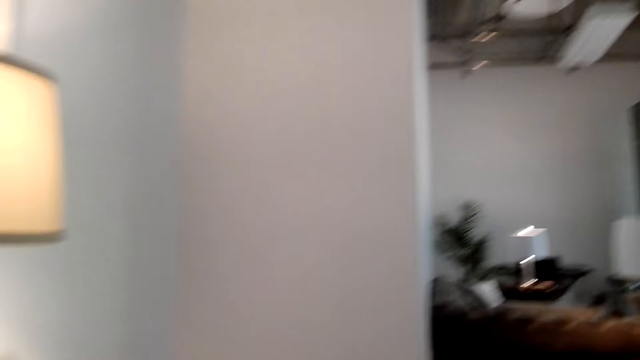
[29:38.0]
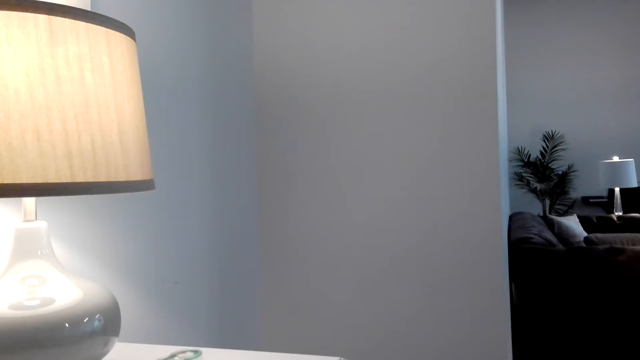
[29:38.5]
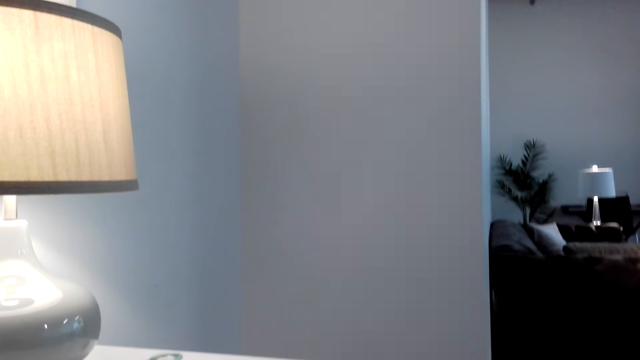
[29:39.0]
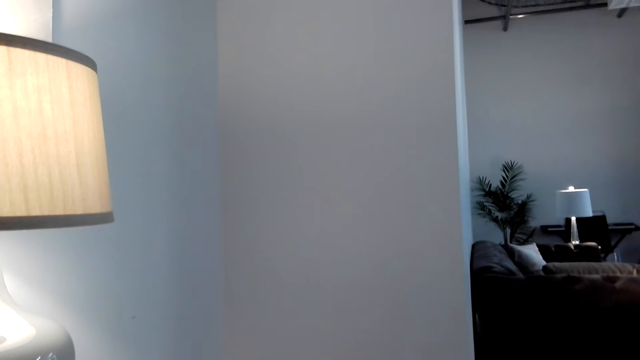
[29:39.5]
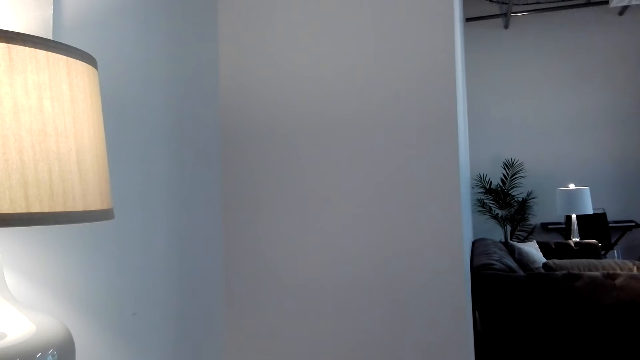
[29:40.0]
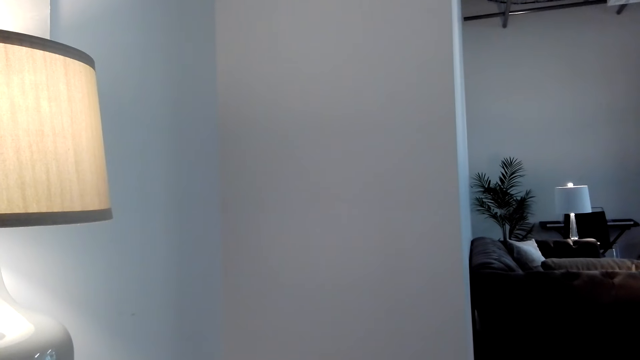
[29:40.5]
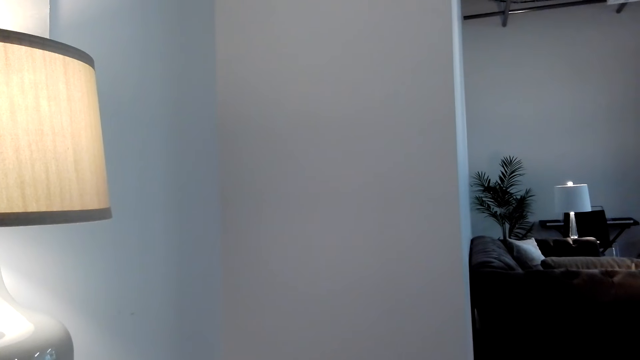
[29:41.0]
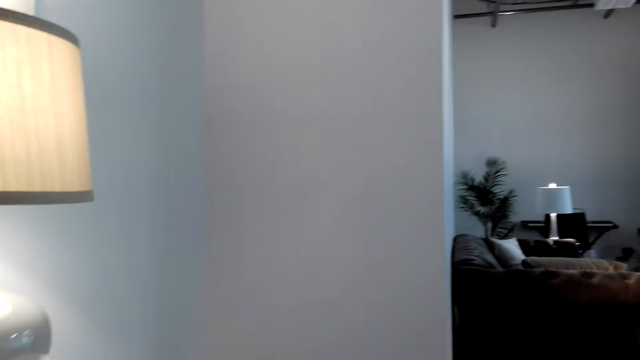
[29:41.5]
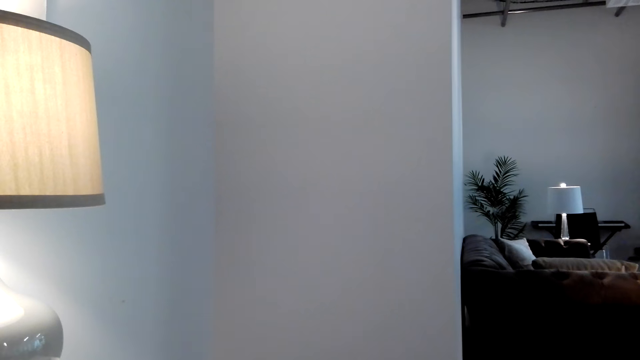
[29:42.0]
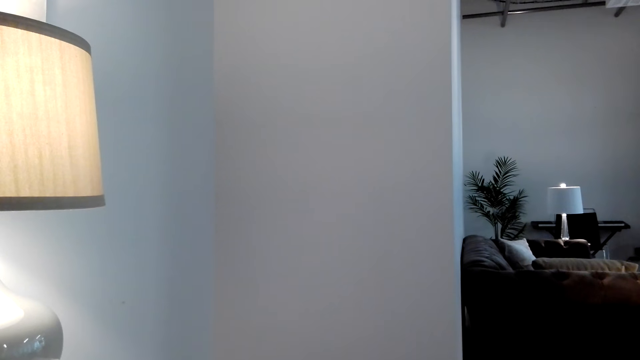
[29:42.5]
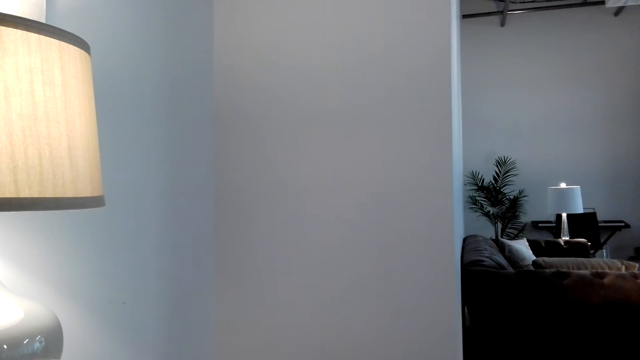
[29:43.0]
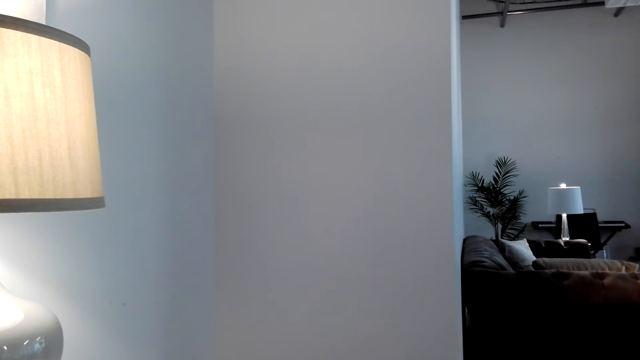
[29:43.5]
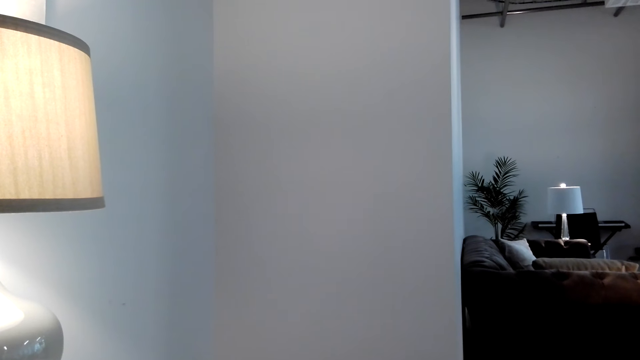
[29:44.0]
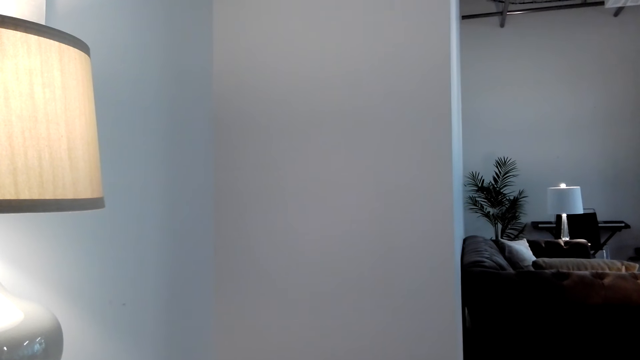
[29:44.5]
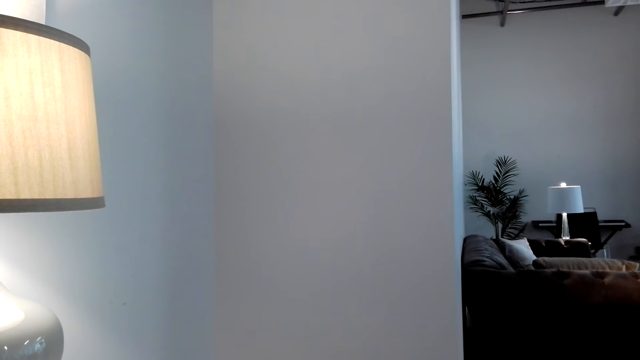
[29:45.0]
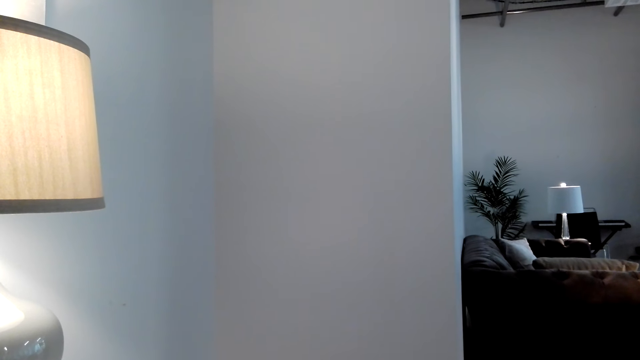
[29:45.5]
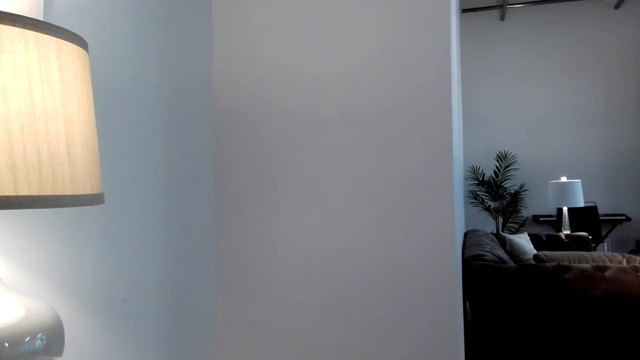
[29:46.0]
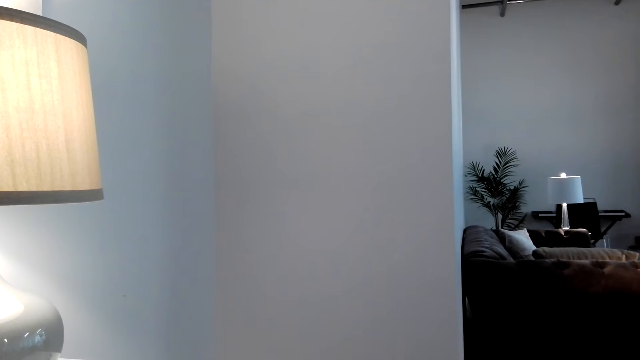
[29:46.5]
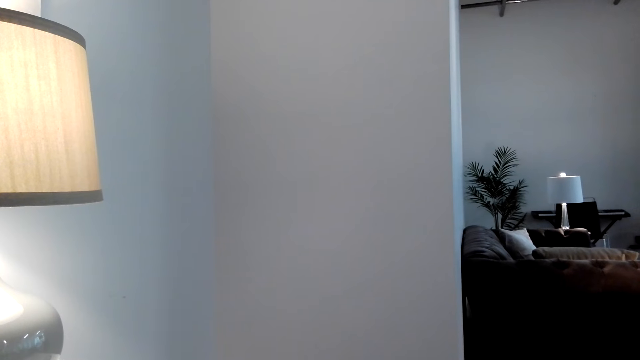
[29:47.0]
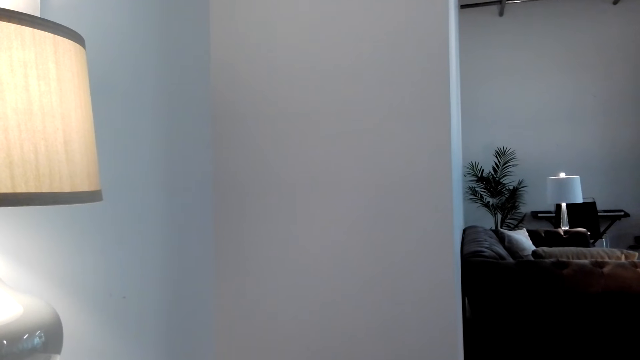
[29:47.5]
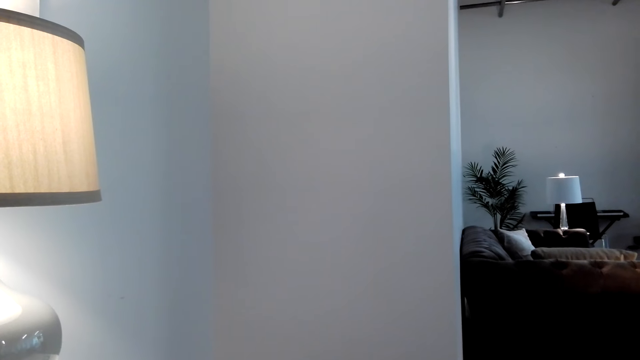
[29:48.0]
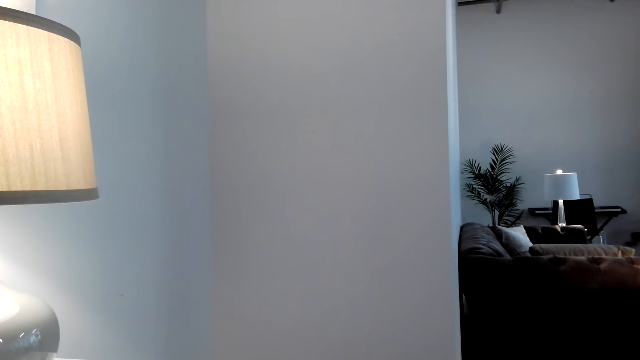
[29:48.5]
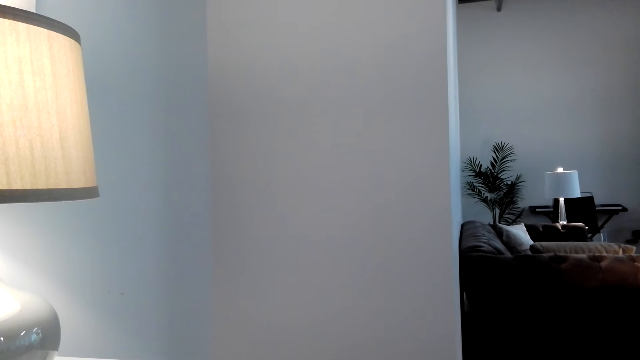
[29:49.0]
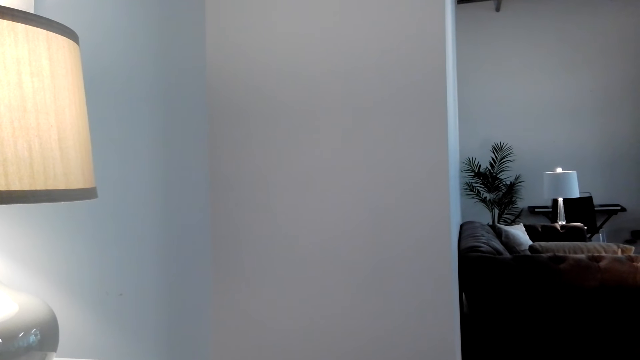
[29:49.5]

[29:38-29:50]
The camera wearer speaks on his phone.

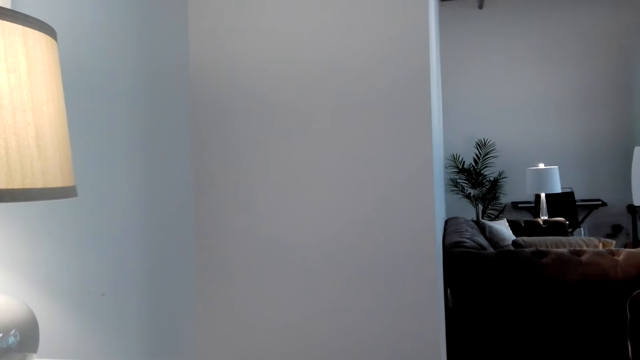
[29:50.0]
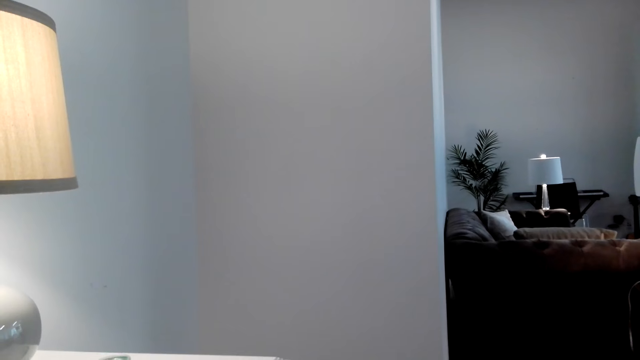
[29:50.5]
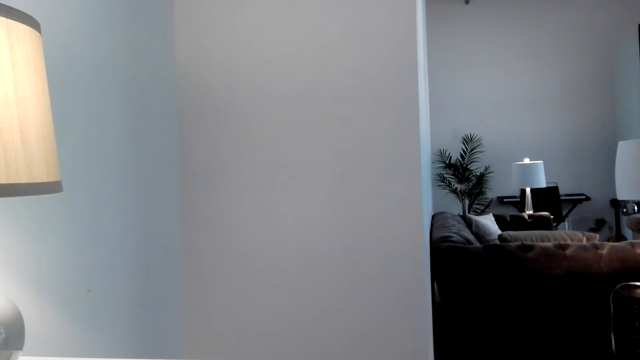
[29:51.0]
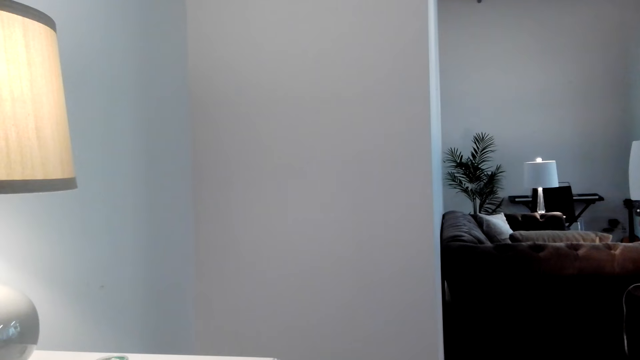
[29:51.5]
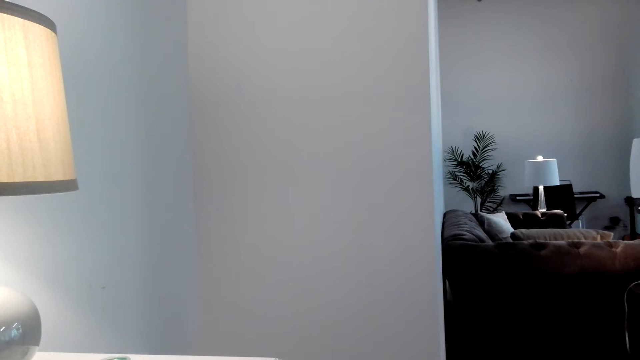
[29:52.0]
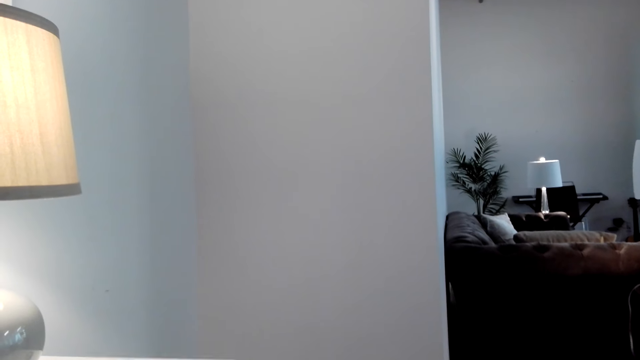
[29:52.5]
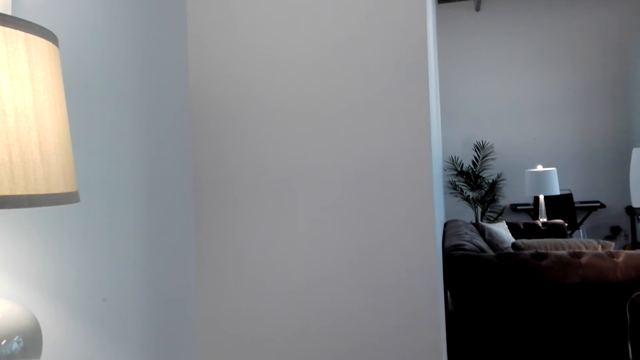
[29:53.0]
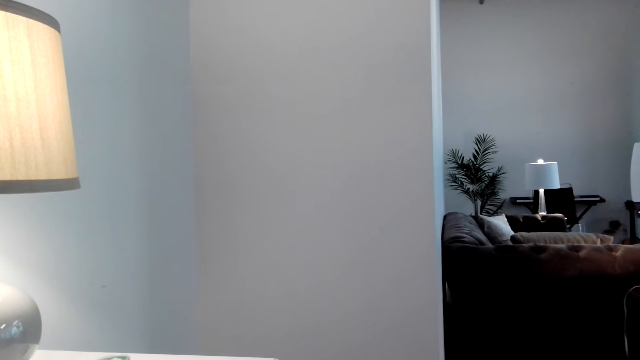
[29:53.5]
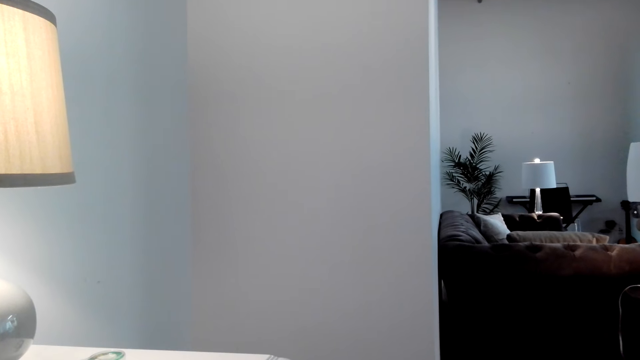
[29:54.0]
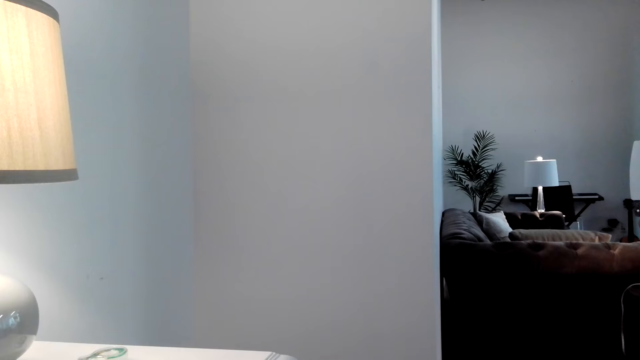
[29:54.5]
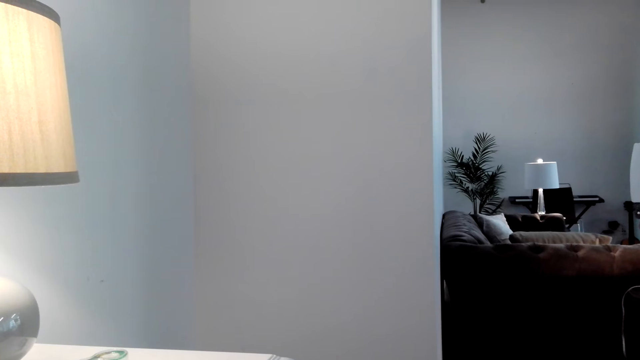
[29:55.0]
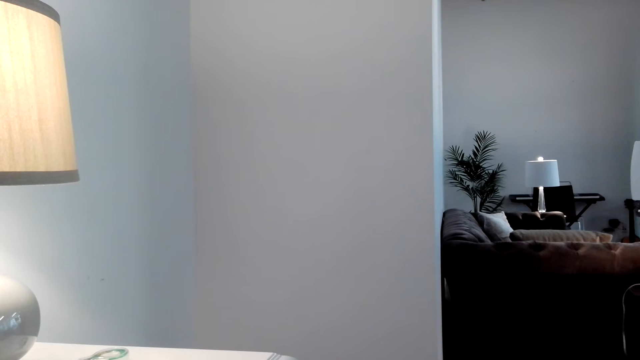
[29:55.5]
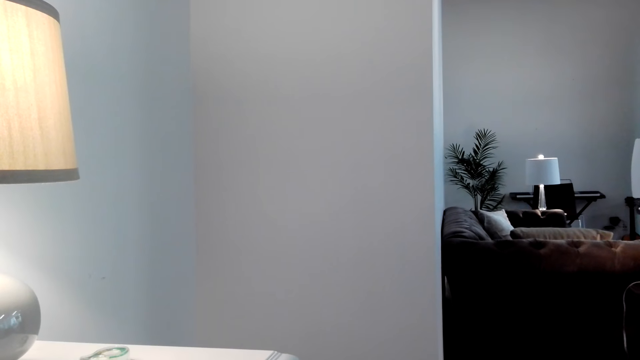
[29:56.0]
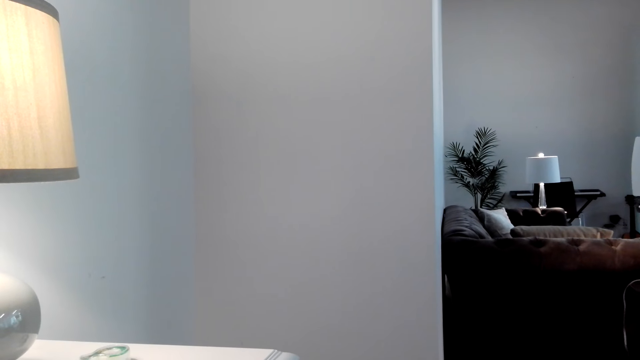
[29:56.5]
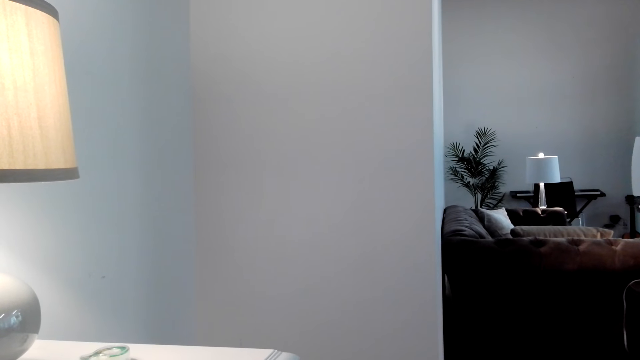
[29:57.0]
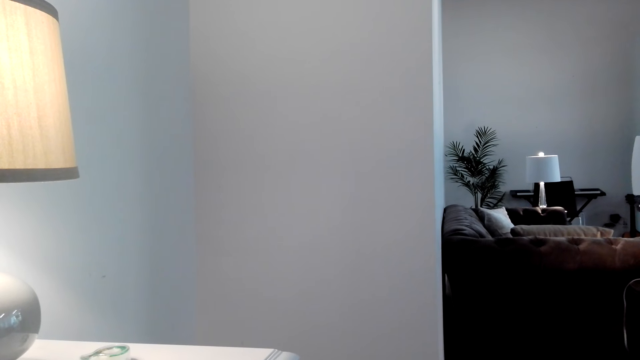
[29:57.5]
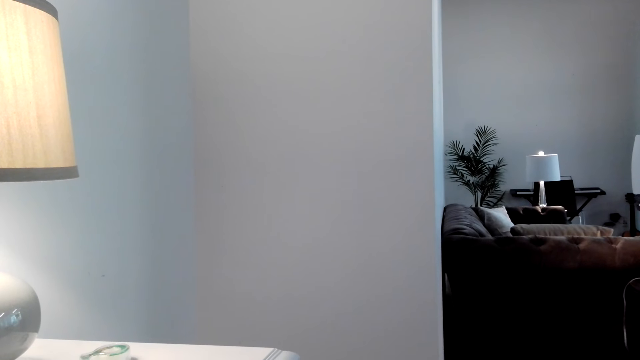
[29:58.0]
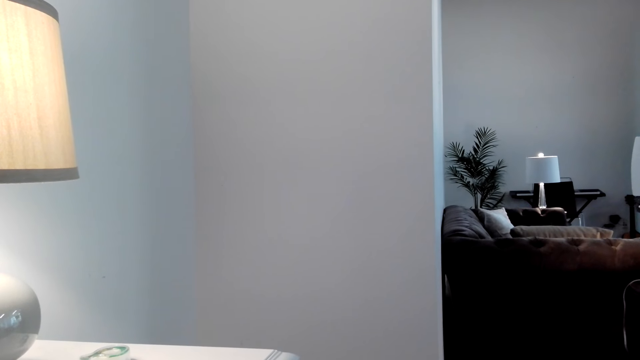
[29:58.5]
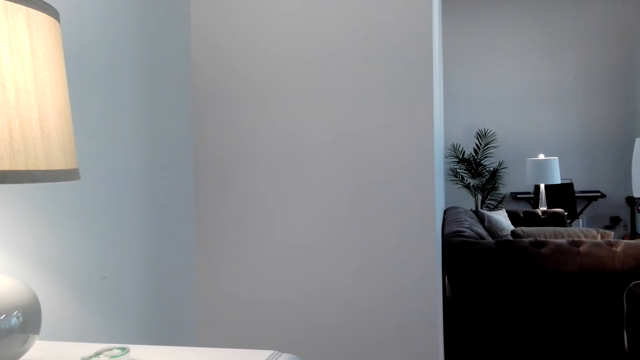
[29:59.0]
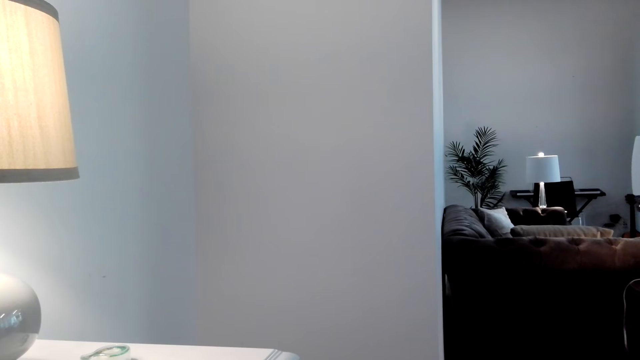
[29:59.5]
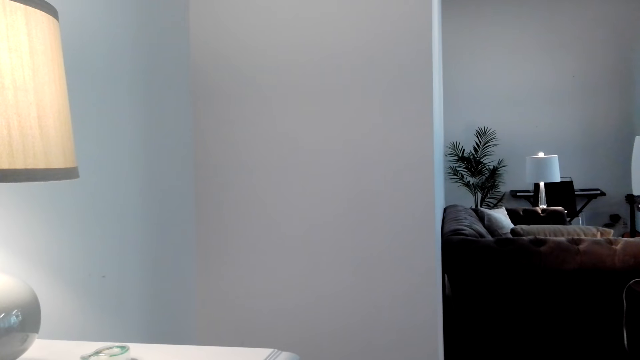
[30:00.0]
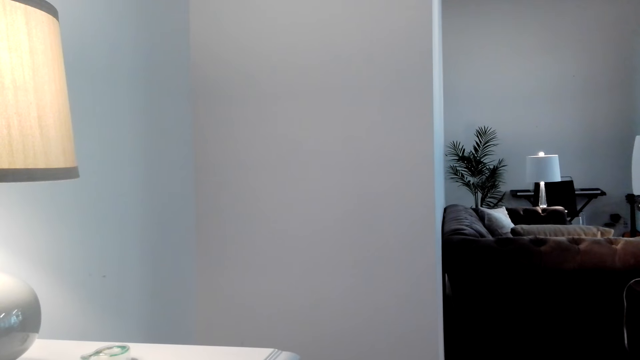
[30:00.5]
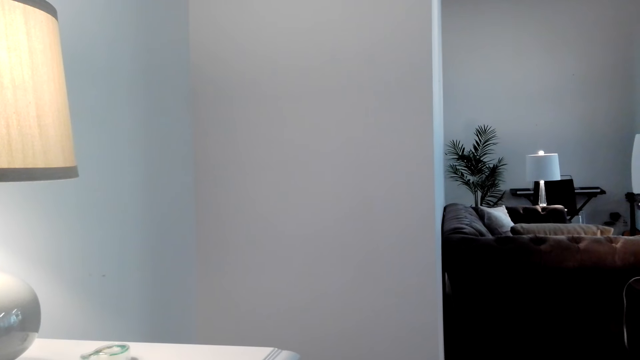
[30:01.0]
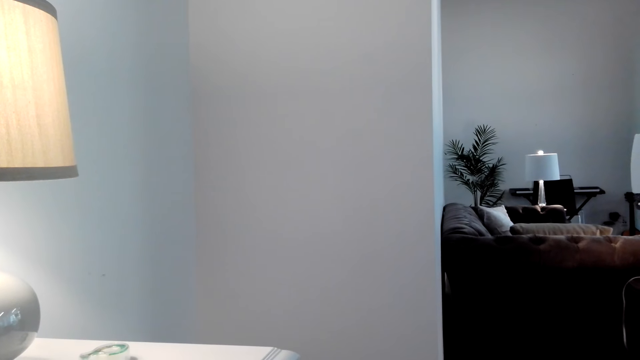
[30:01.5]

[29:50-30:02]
The camera wearer looks around the house.
